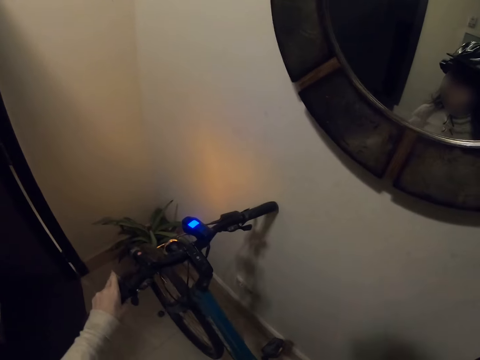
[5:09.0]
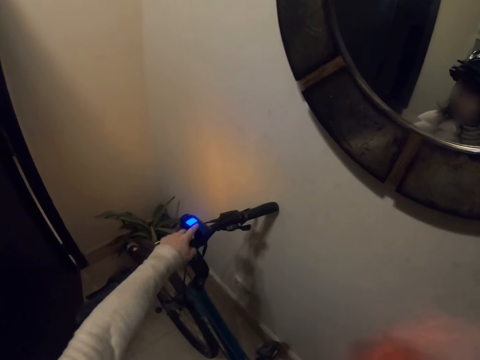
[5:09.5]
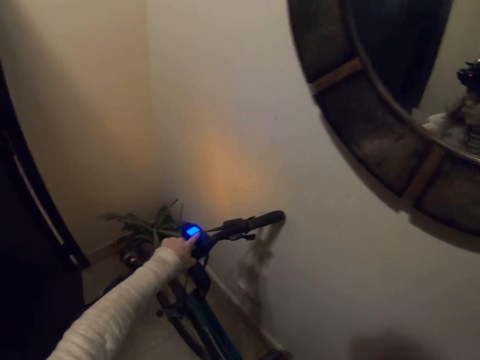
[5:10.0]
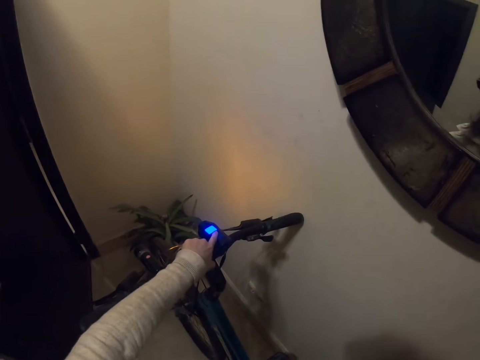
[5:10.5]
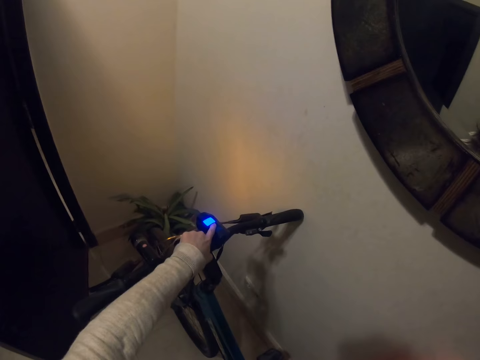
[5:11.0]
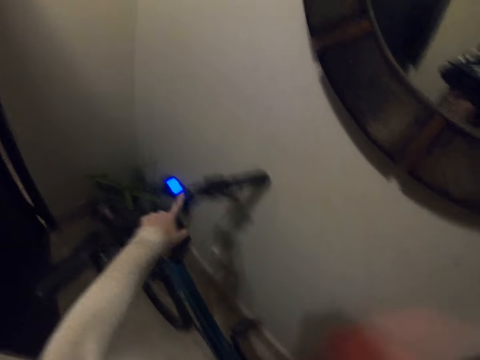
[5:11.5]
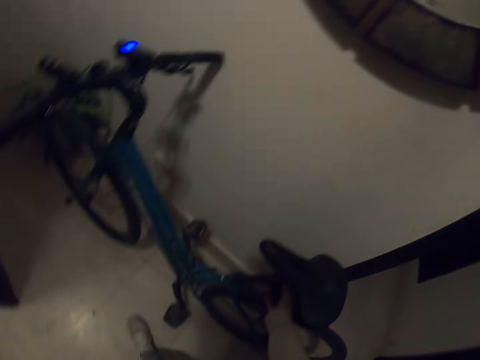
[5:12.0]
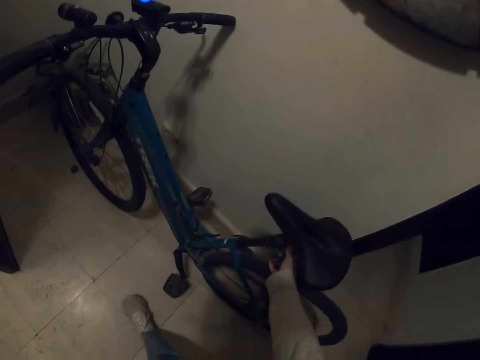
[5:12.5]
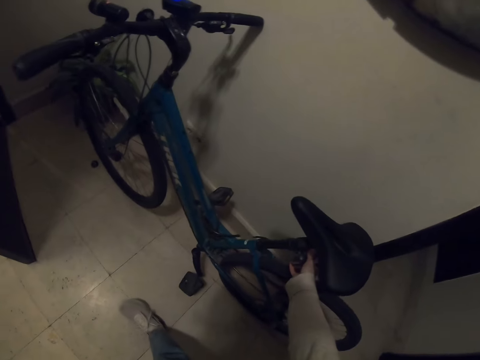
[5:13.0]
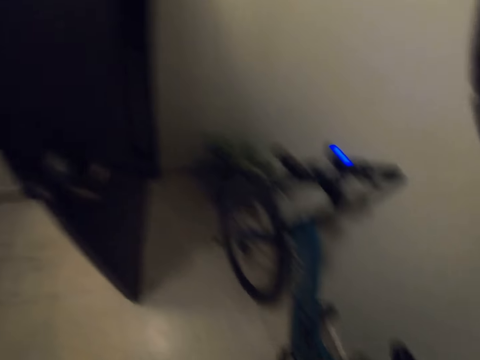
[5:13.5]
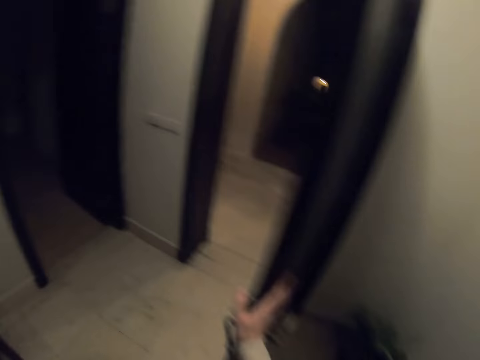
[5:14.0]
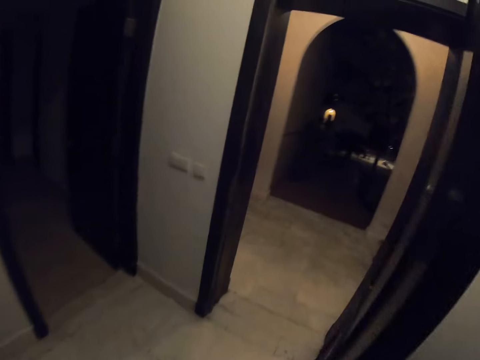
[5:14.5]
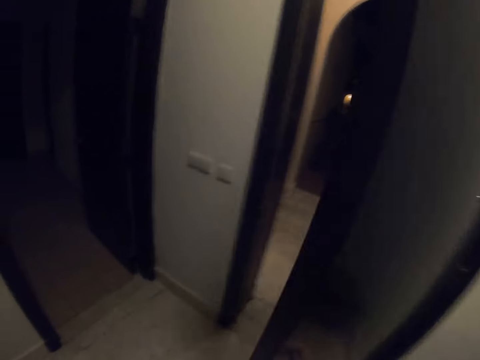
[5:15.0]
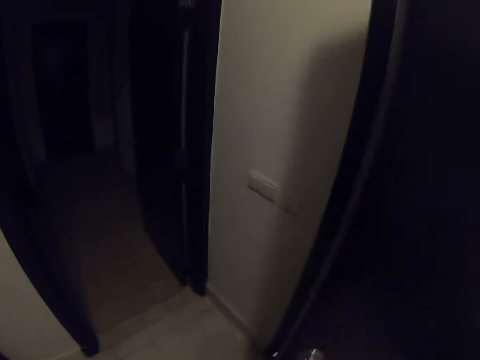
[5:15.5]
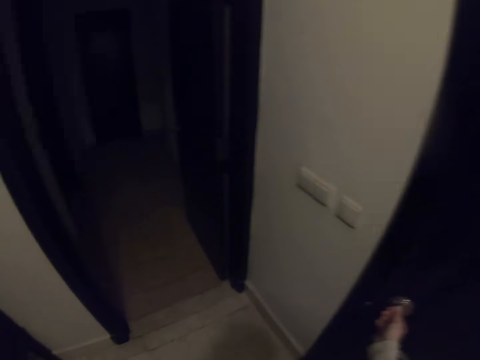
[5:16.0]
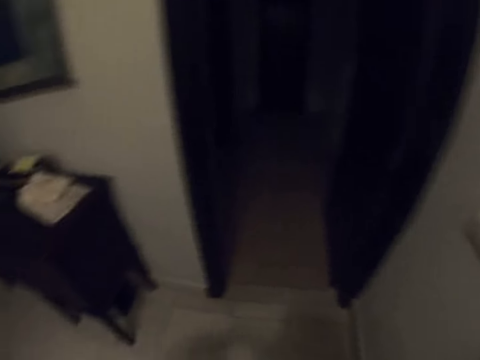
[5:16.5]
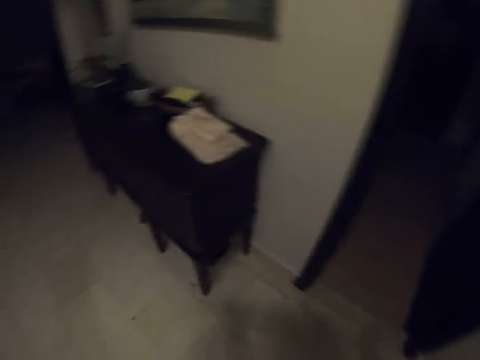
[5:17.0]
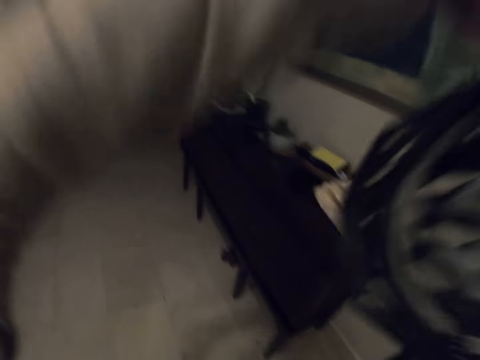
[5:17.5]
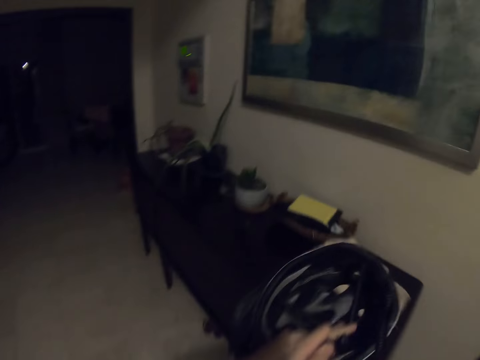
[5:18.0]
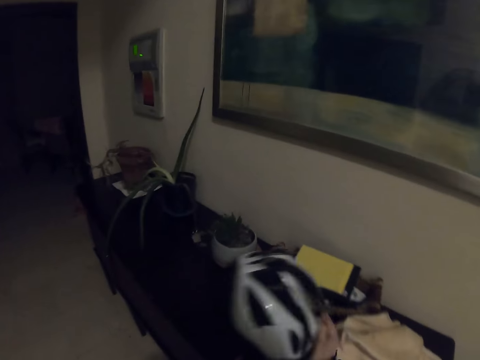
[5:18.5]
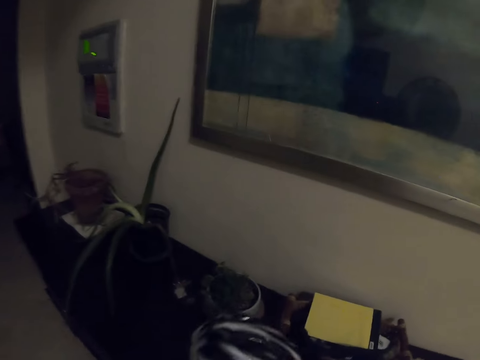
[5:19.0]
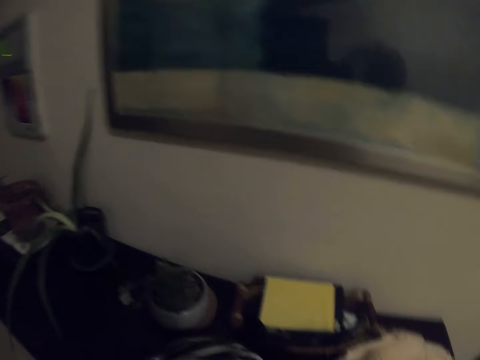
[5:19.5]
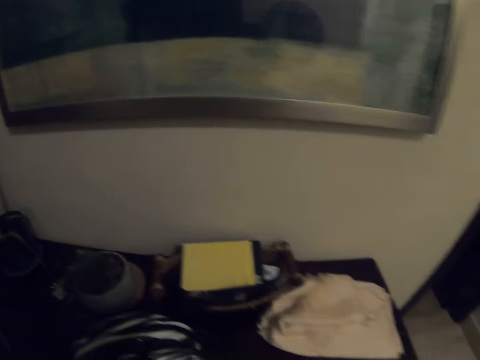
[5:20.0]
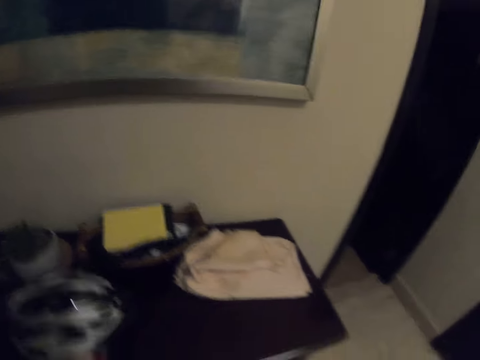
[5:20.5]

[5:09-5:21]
The camera wearer packs the bicycle. They turn off the bicycle light. They walk around. They hold the door. They close the door. They walk in the house. They drop the helmet on the table.

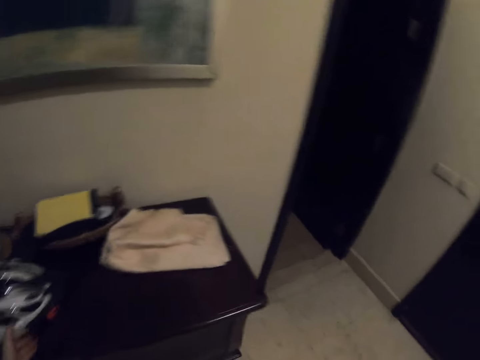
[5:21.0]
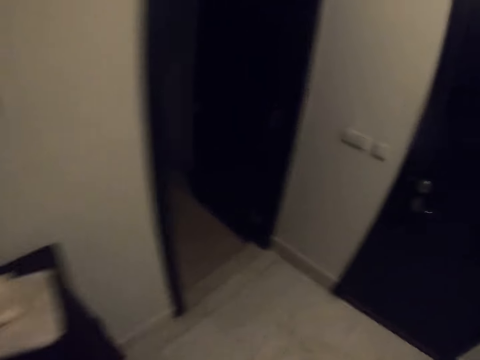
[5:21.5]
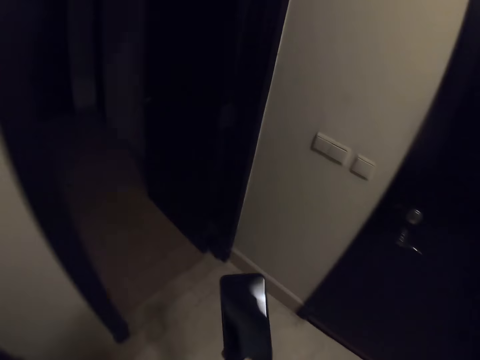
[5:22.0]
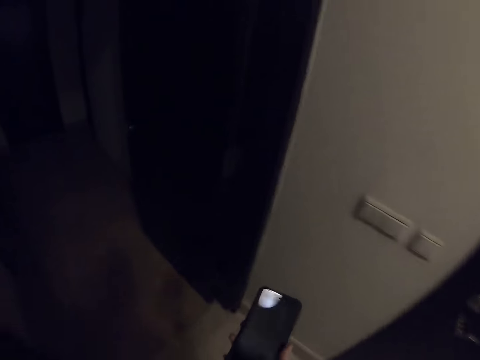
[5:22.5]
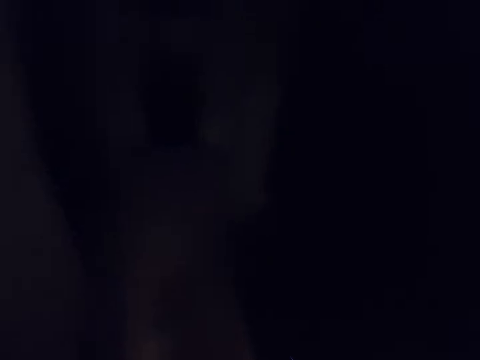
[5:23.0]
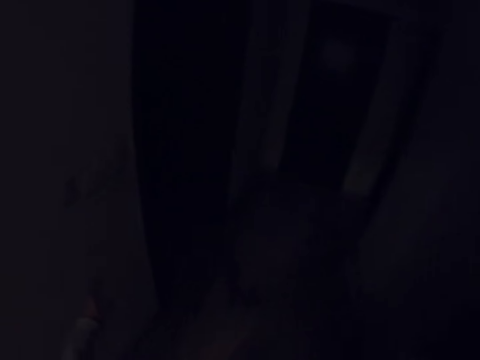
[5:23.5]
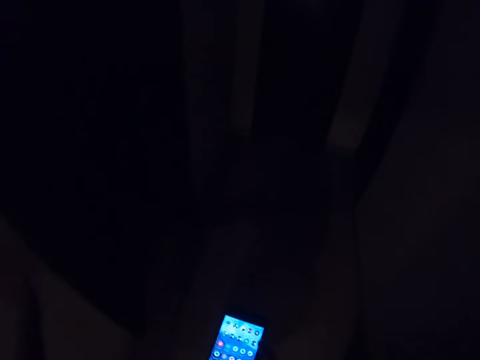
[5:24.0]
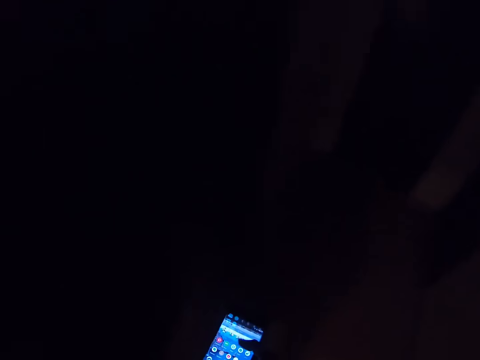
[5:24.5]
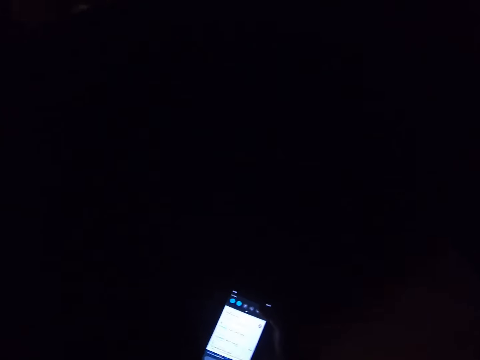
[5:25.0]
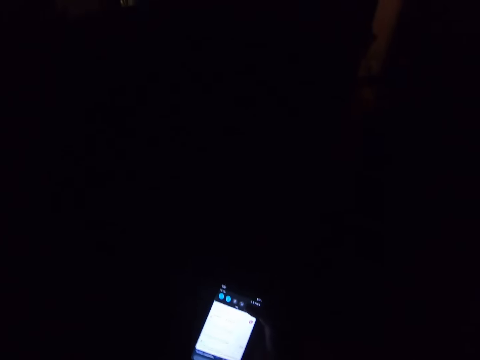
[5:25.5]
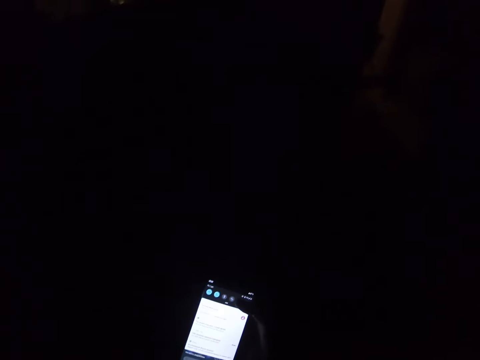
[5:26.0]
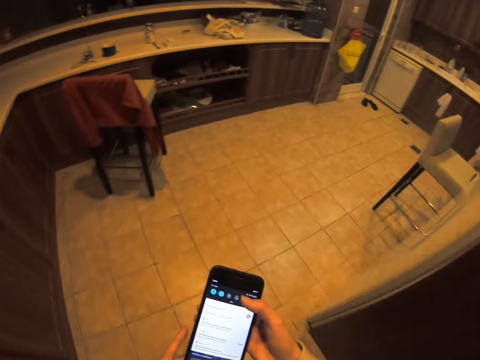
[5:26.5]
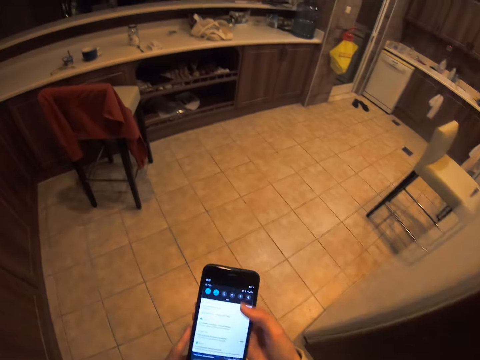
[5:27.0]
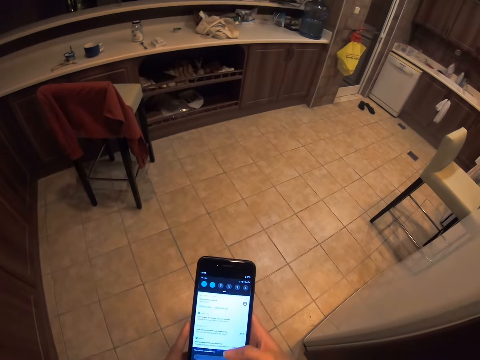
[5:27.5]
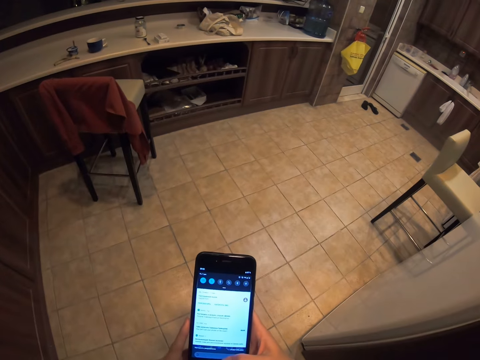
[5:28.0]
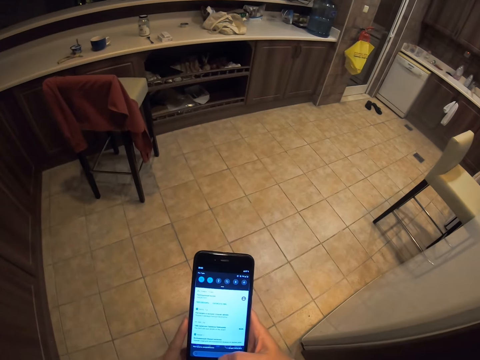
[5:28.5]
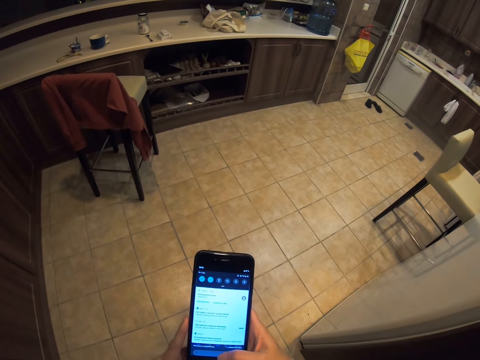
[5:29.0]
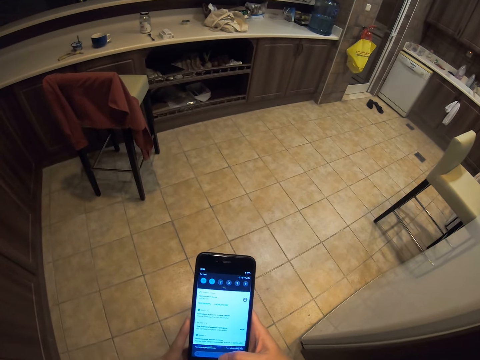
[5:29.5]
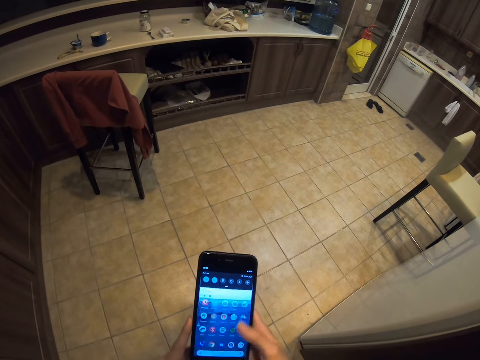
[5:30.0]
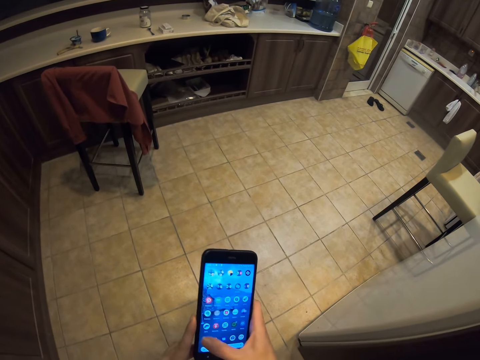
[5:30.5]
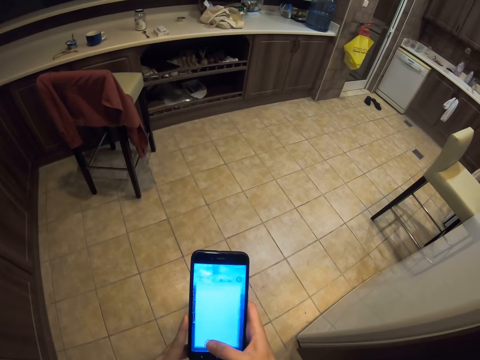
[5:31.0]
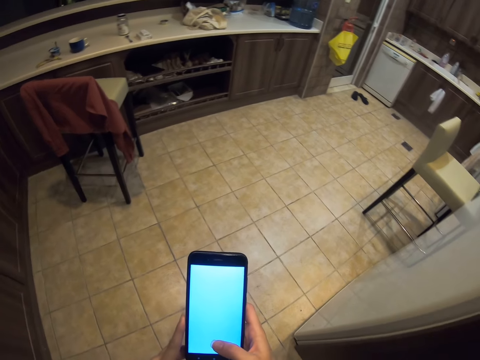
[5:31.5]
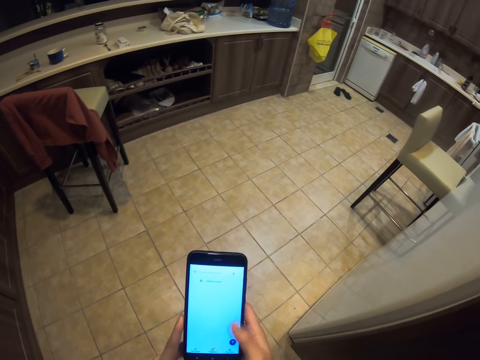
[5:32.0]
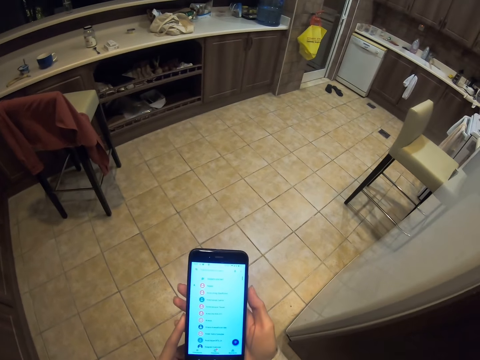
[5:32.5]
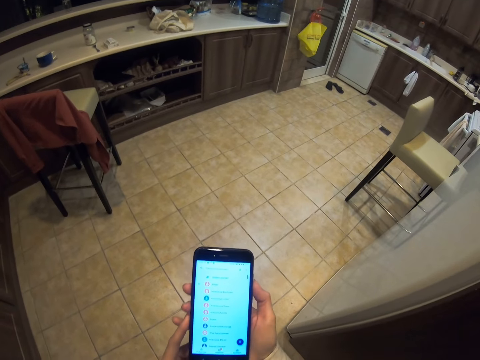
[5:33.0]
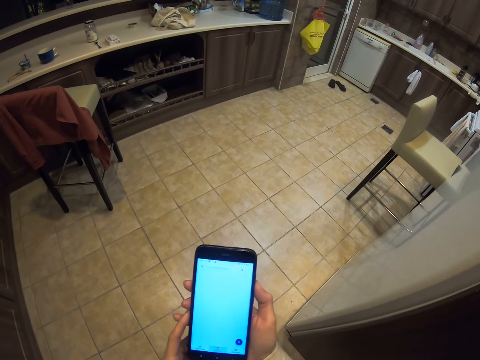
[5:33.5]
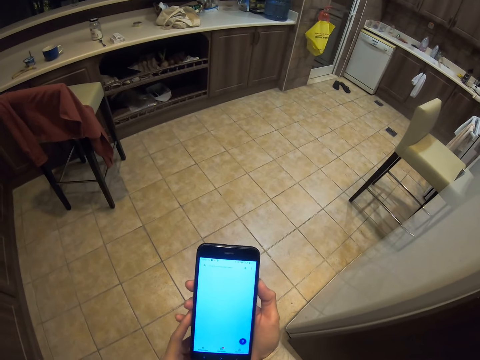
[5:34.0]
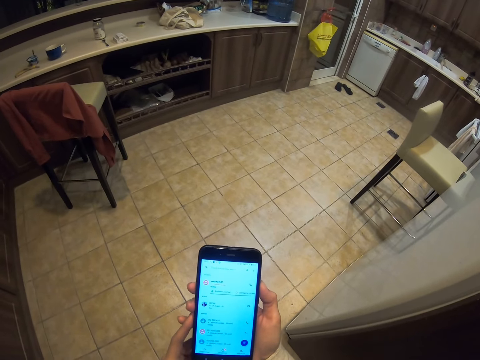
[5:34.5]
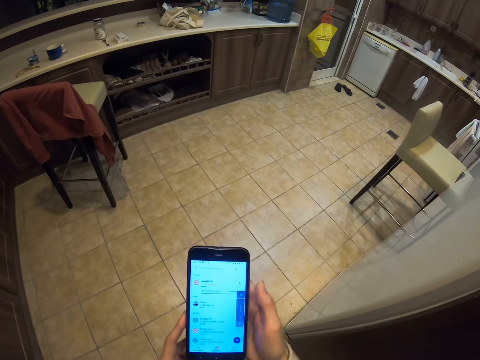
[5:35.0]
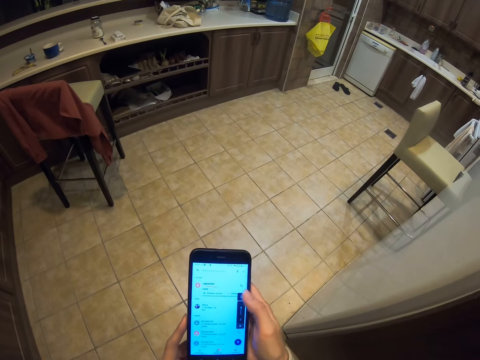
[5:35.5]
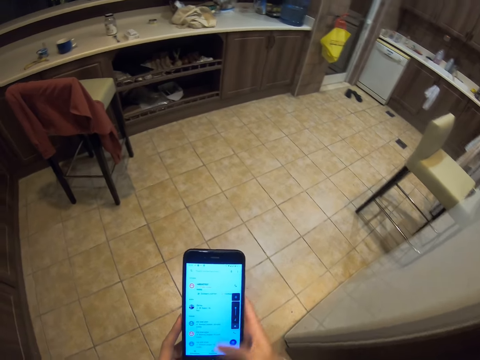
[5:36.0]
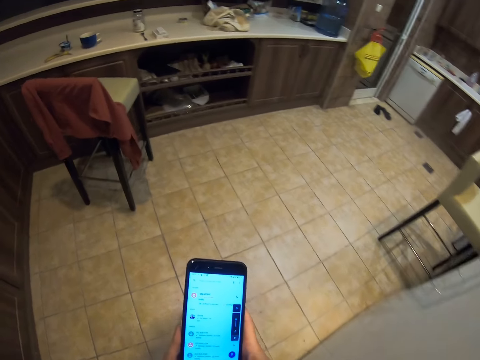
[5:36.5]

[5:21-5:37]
The camera wearer holds a phone. They walk in the house. They unlock the phone. They scroll through the phone. They operate the phone. They walk in the house. They switch on the lights. They scroll through the phone.
